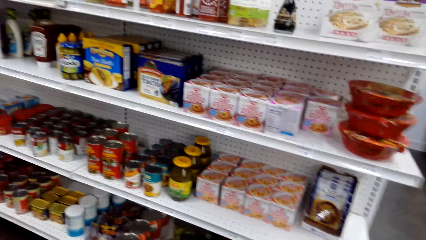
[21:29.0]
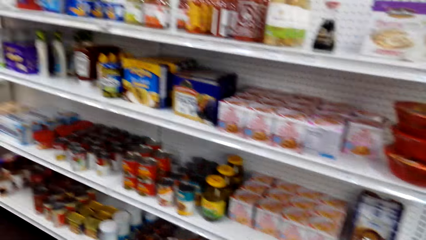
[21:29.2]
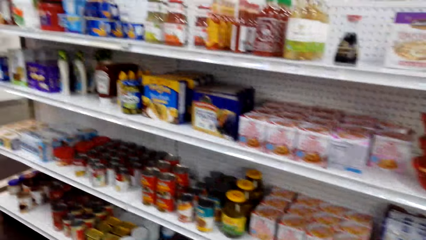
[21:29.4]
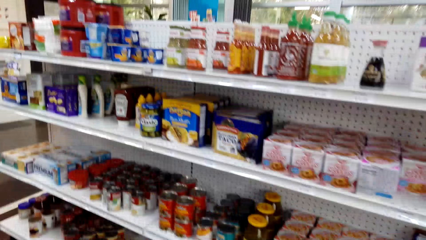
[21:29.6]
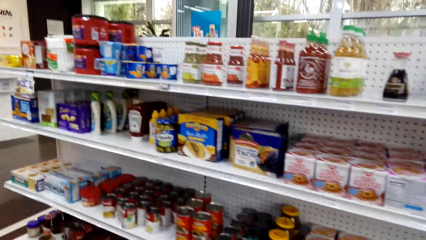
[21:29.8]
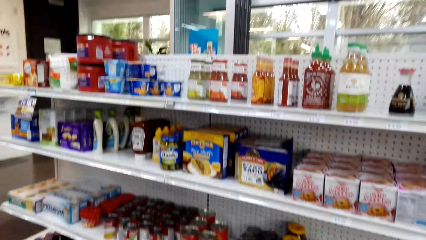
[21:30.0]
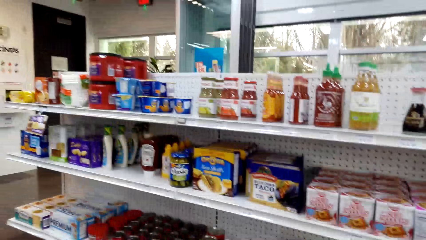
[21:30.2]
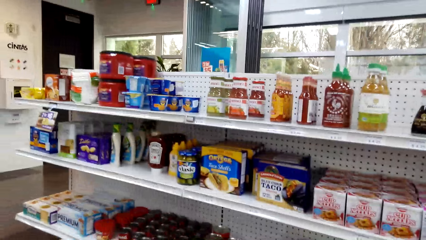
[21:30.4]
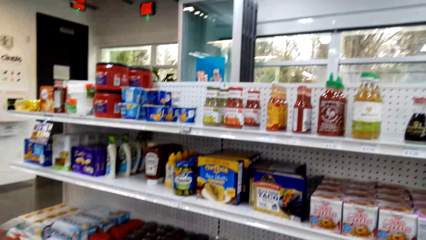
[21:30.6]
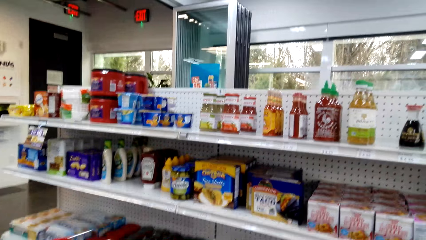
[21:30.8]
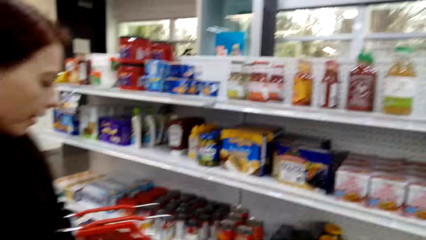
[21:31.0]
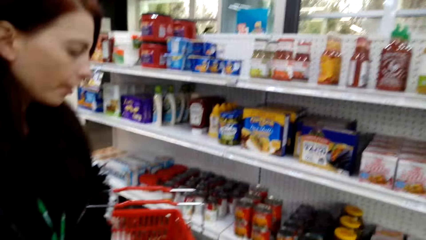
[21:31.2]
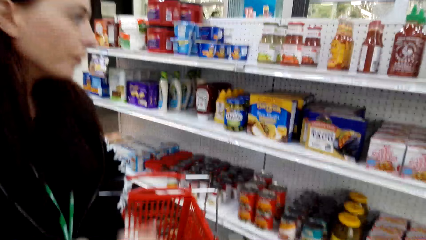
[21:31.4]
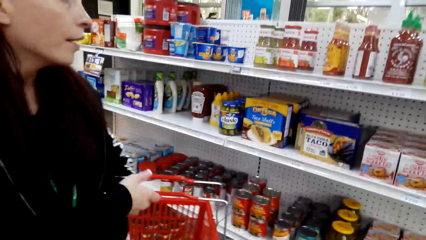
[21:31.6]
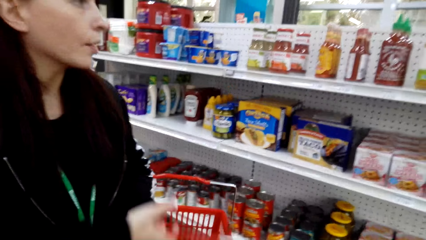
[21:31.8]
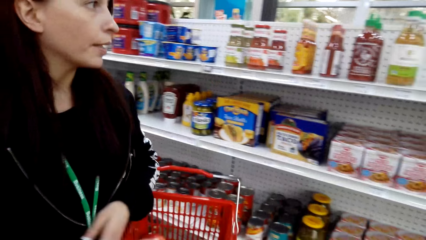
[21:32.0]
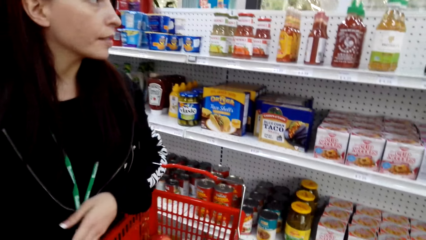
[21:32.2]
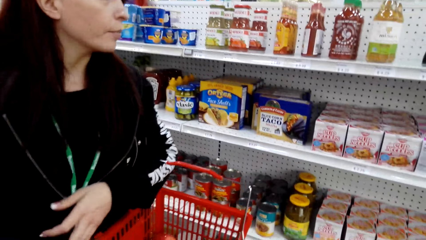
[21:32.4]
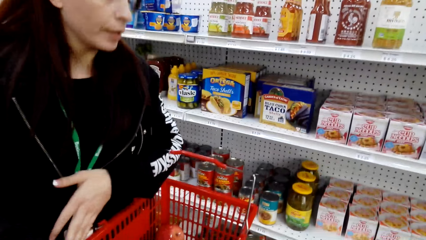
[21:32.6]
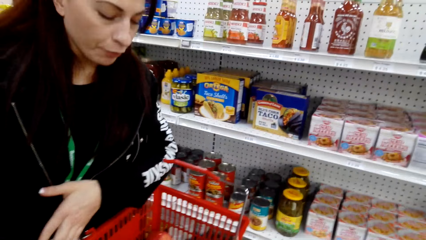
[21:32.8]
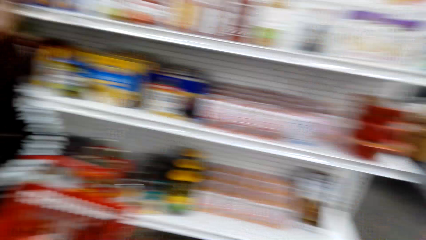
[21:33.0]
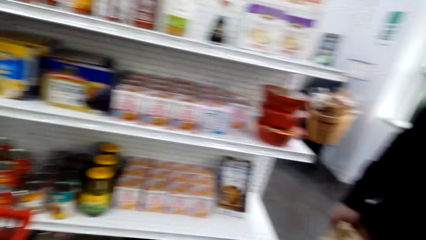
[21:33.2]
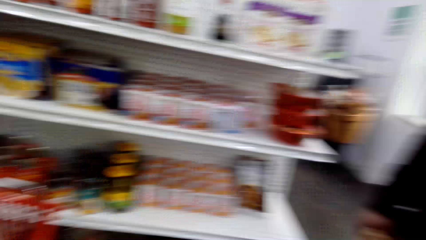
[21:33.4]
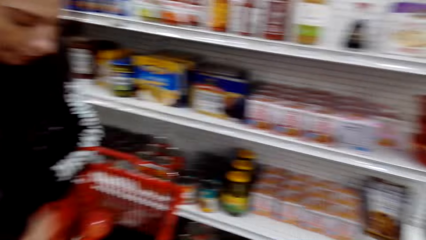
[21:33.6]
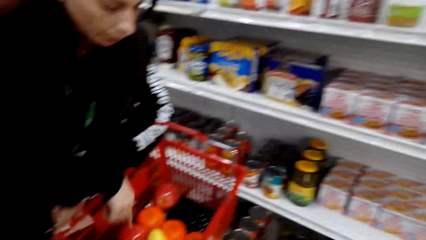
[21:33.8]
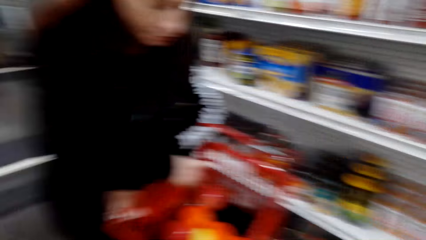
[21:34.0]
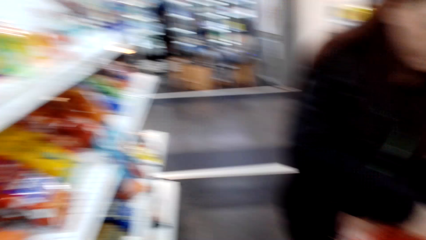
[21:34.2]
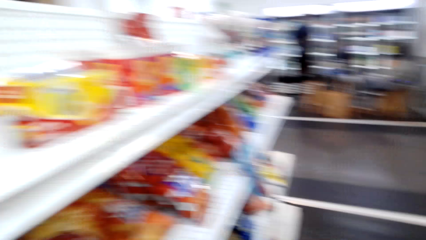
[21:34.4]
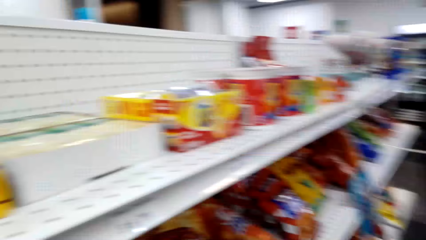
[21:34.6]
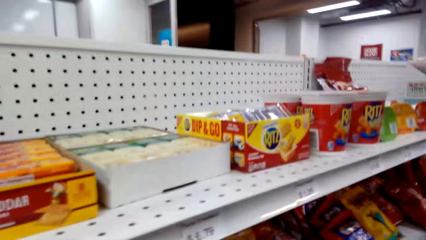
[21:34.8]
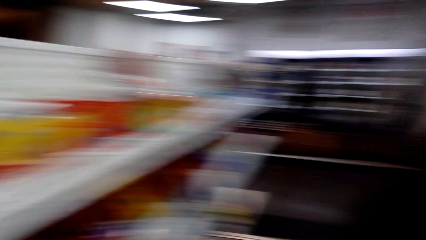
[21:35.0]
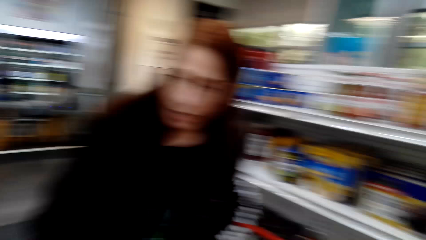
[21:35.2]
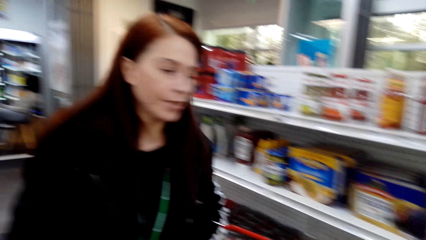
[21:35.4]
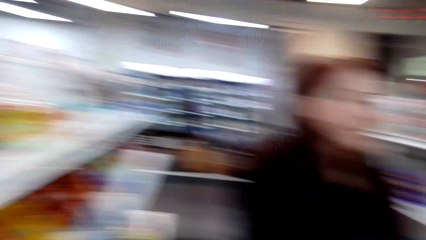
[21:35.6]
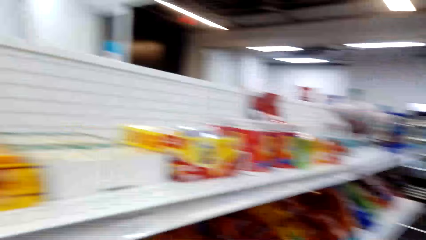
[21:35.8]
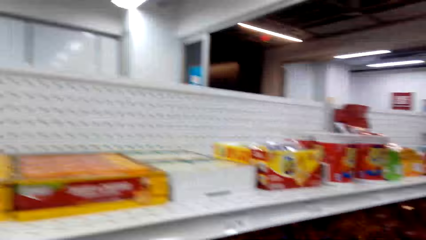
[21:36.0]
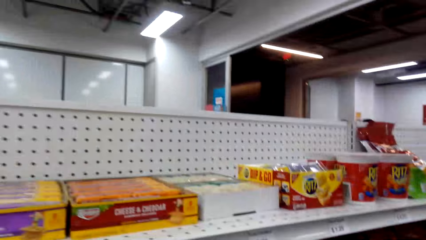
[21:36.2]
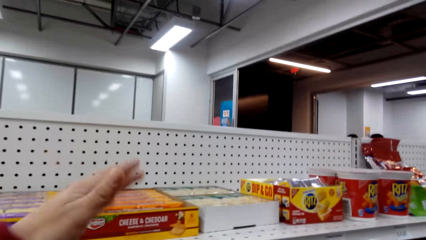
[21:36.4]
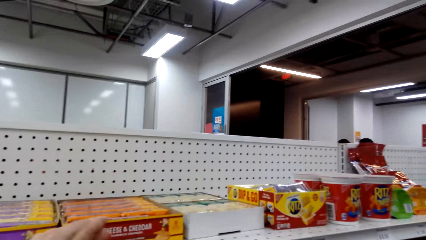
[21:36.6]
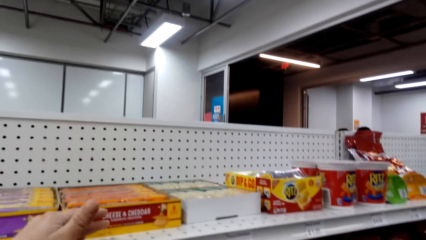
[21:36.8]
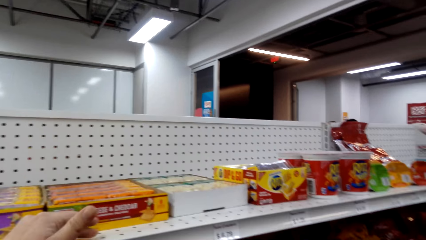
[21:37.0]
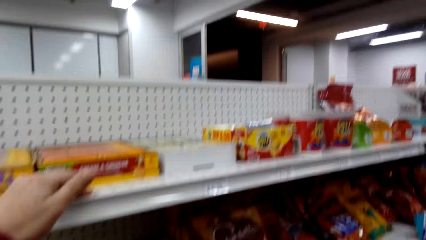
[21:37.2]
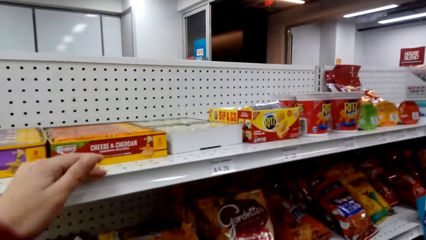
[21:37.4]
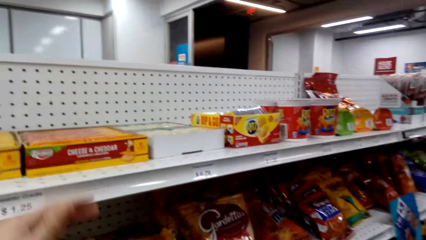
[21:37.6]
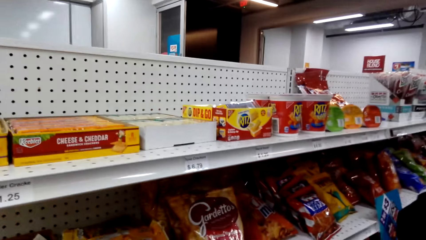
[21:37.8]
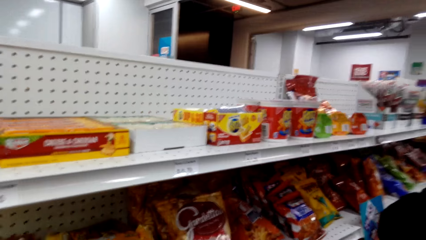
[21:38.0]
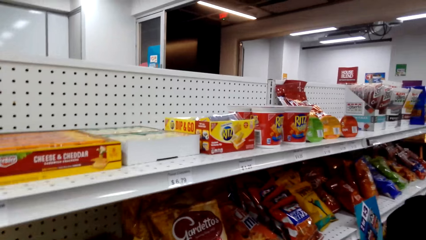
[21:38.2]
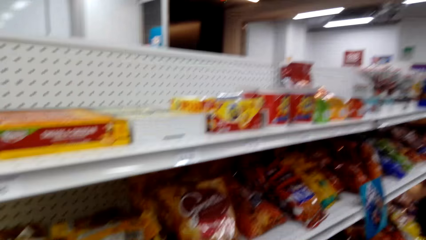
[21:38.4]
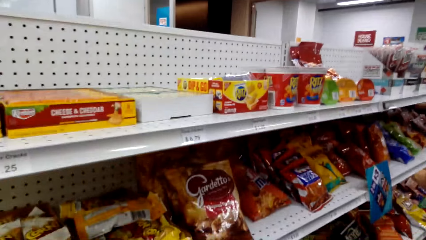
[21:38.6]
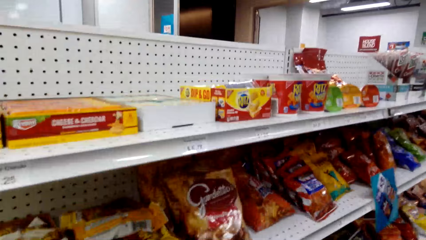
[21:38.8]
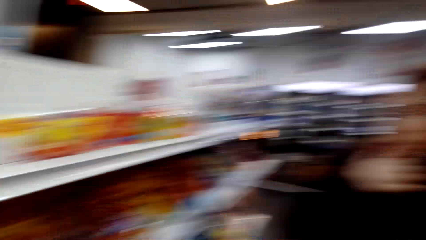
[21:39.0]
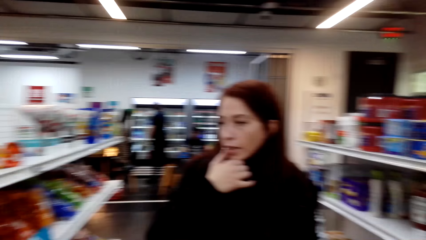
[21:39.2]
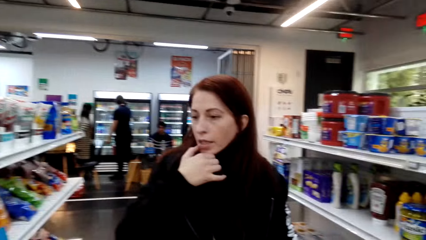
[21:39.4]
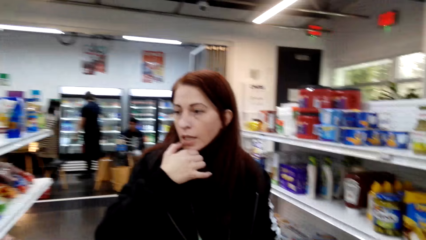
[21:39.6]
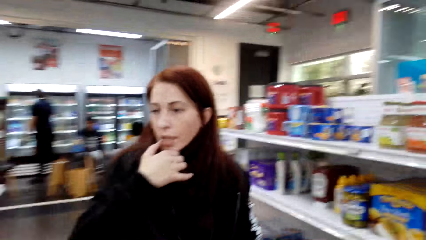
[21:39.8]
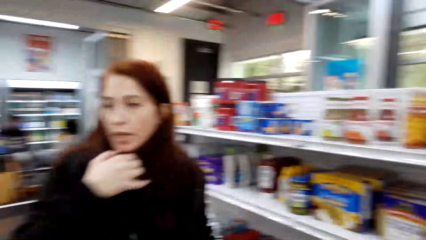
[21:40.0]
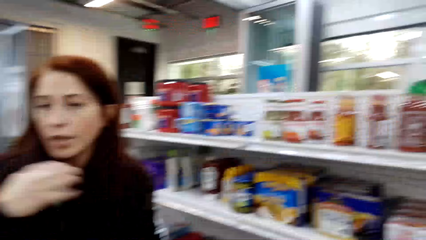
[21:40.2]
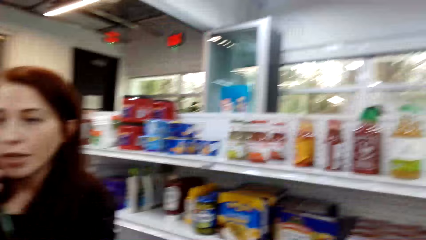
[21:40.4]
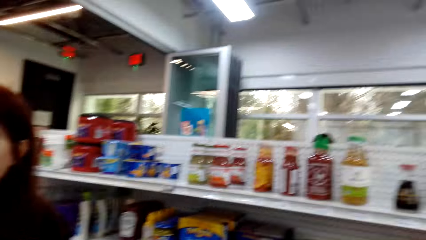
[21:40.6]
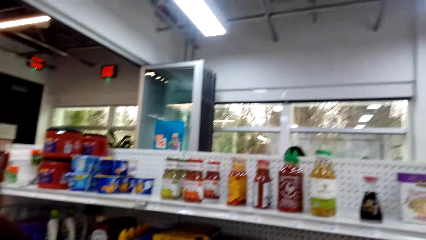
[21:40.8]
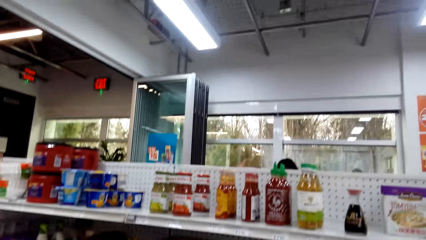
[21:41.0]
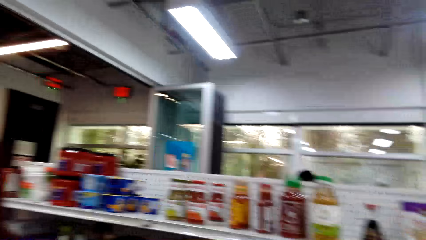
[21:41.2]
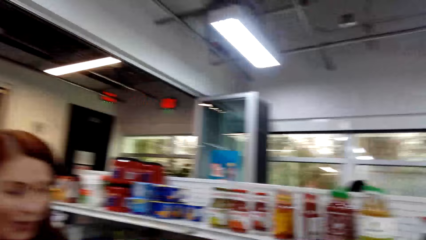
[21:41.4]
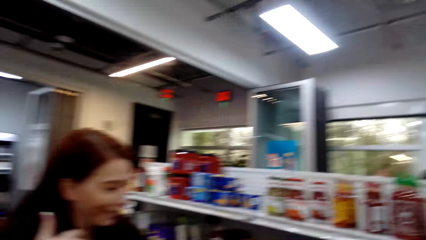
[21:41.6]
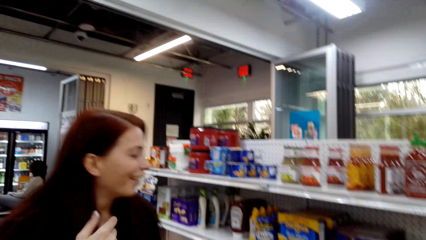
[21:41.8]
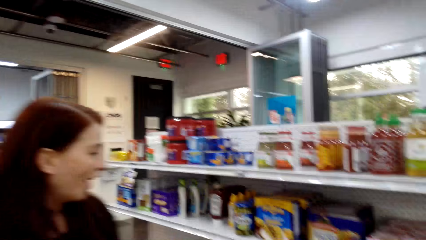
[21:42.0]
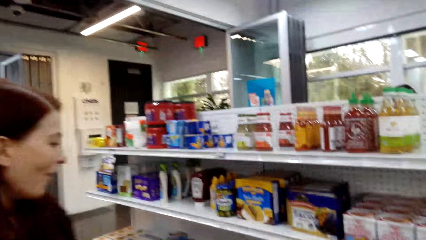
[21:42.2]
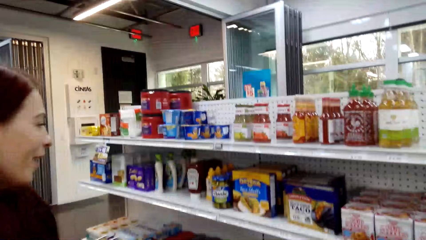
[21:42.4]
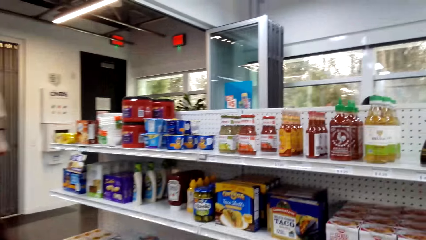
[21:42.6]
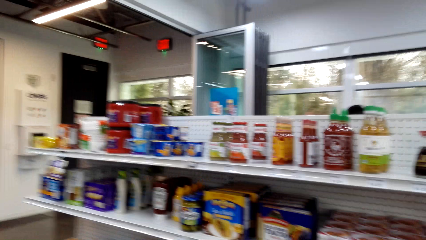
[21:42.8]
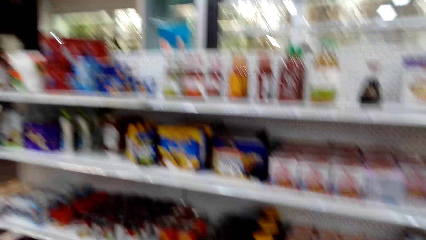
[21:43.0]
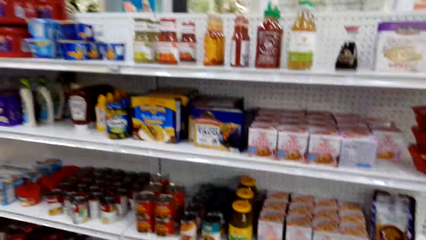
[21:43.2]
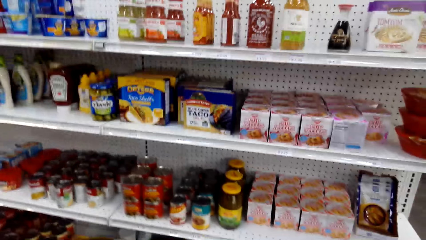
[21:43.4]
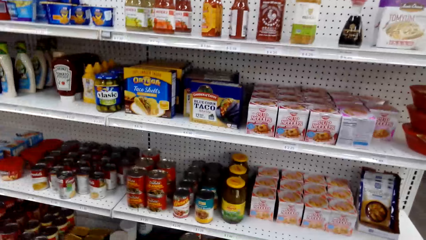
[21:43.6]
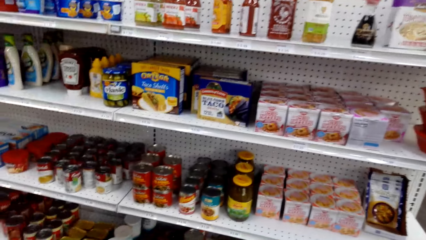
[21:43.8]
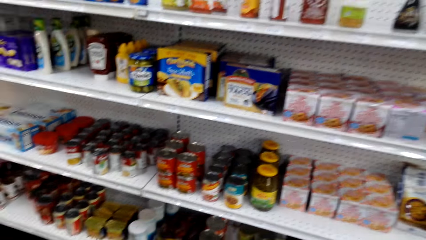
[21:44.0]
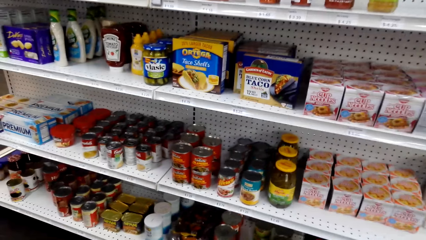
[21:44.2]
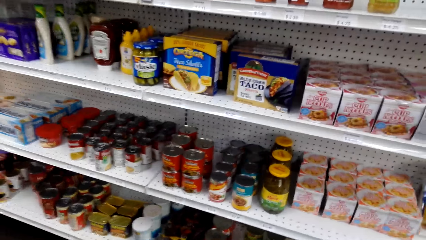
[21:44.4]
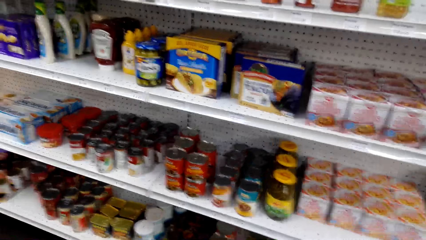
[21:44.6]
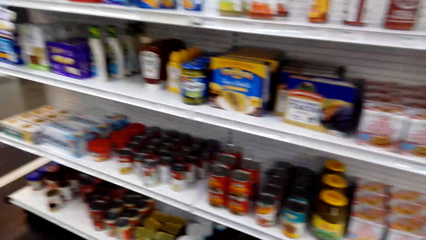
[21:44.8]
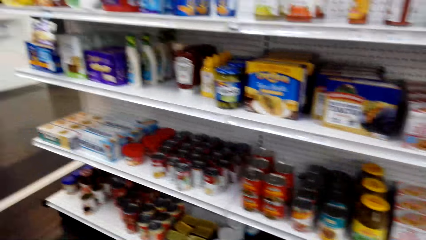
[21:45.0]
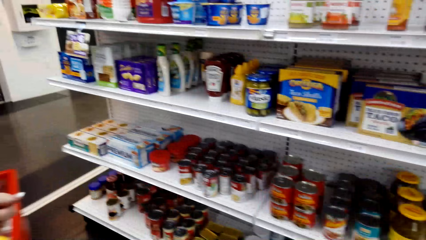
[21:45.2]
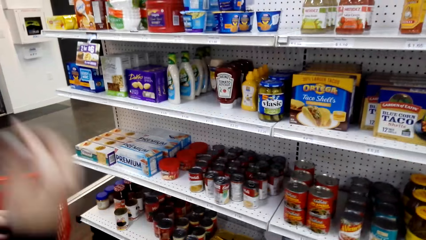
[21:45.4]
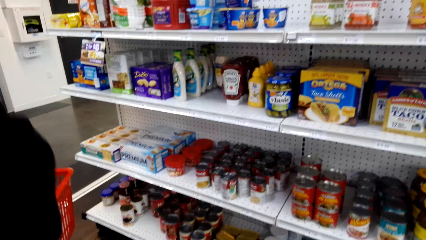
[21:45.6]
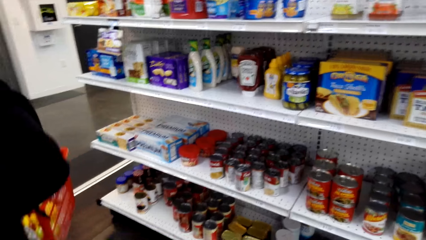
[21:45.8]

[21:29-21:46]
The camera wearer looks at the items. They interact with the friends. They look around the supermarket. They put the hand on the shelf. They look around the supermarket.
